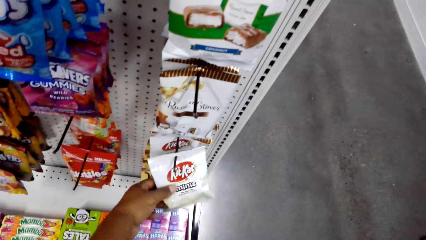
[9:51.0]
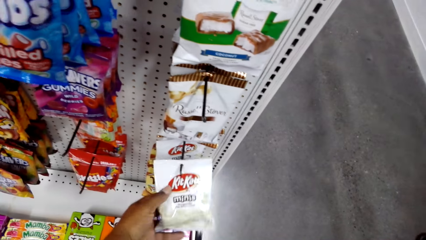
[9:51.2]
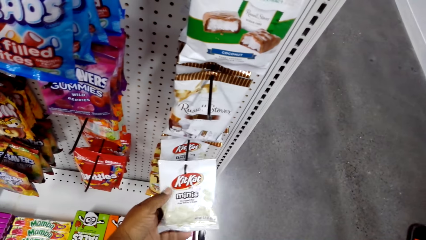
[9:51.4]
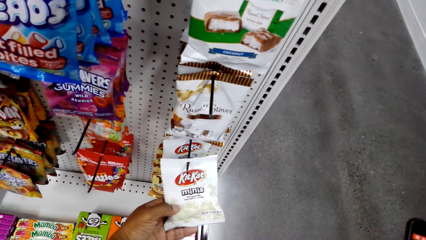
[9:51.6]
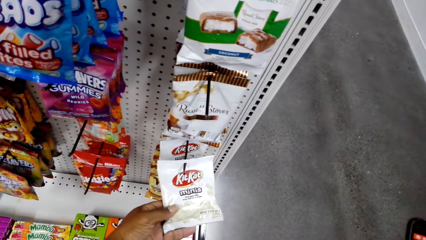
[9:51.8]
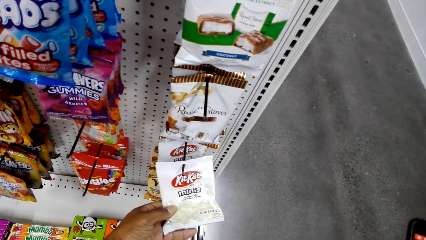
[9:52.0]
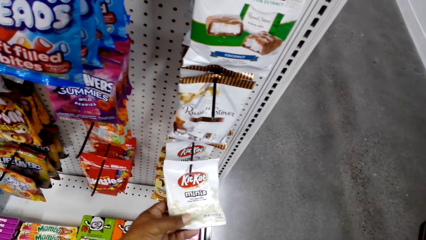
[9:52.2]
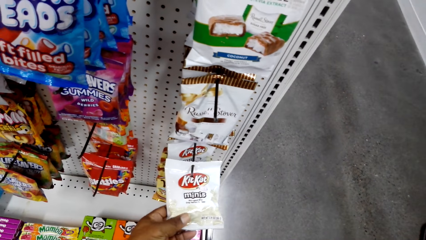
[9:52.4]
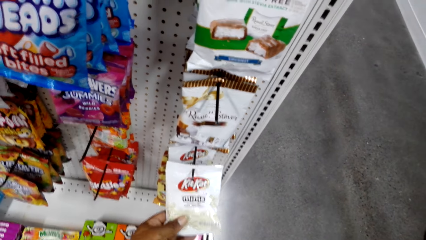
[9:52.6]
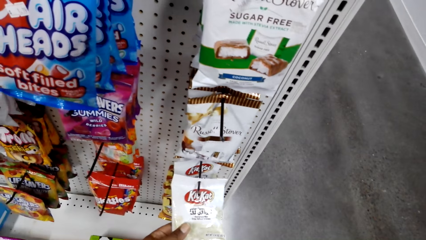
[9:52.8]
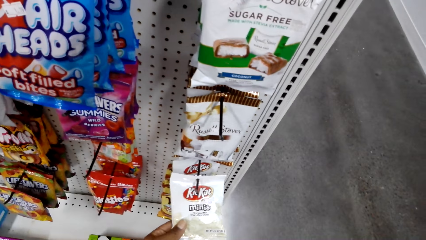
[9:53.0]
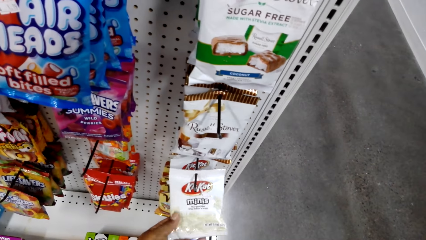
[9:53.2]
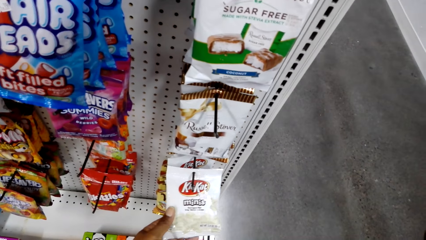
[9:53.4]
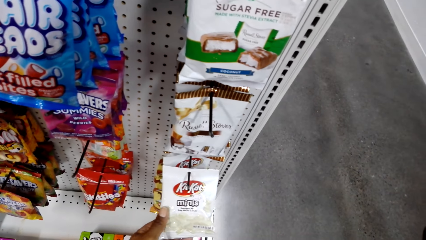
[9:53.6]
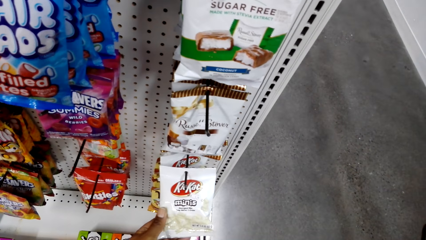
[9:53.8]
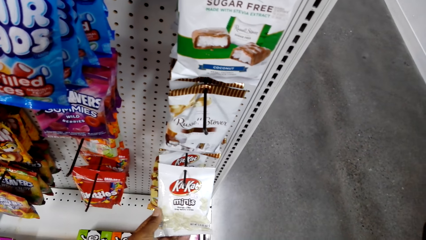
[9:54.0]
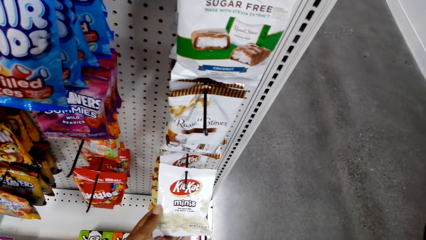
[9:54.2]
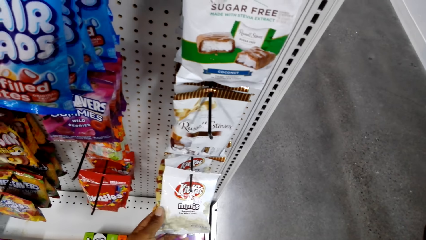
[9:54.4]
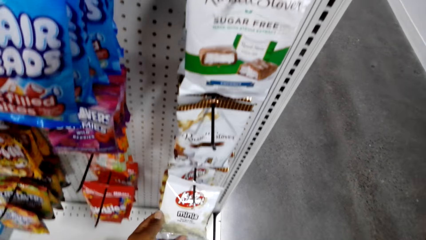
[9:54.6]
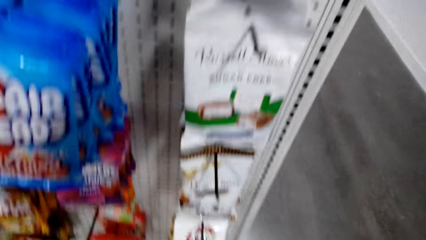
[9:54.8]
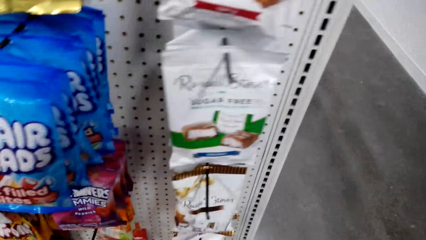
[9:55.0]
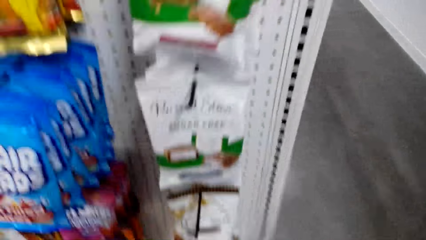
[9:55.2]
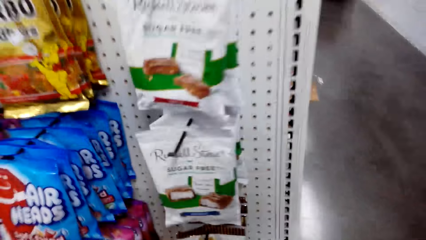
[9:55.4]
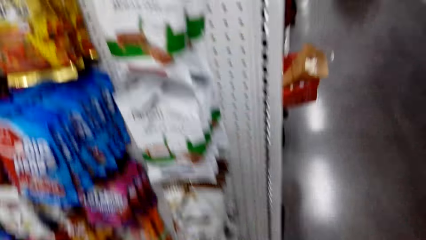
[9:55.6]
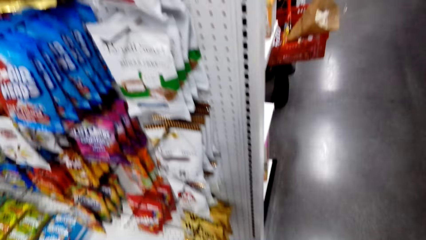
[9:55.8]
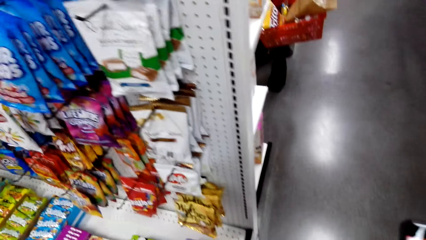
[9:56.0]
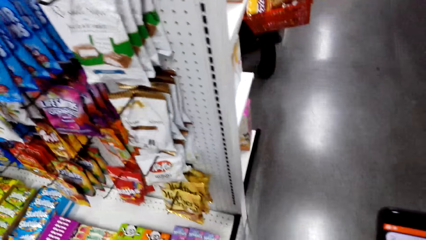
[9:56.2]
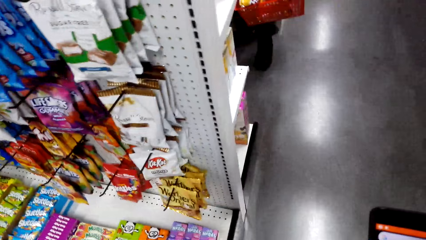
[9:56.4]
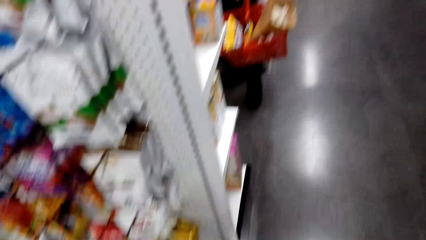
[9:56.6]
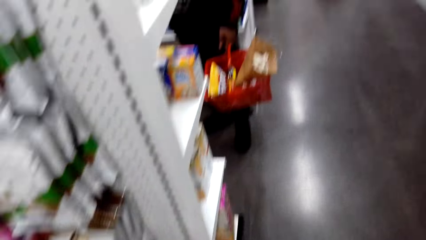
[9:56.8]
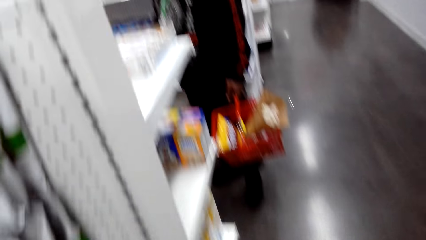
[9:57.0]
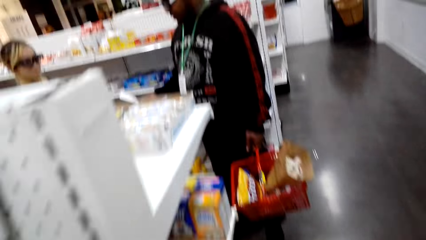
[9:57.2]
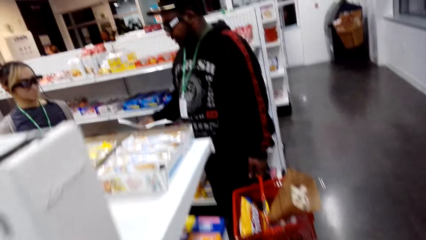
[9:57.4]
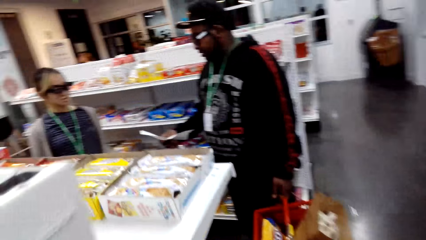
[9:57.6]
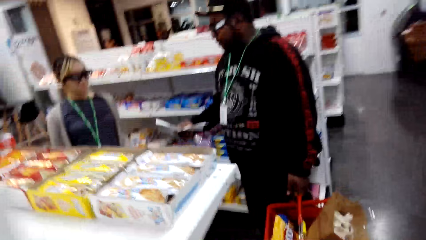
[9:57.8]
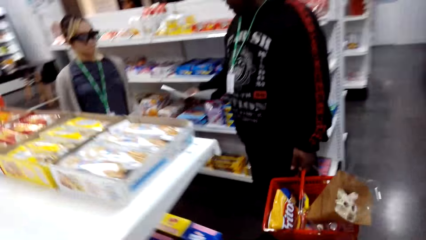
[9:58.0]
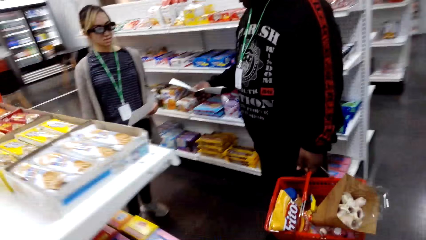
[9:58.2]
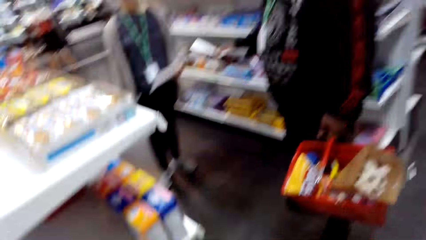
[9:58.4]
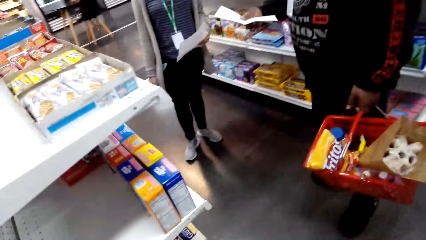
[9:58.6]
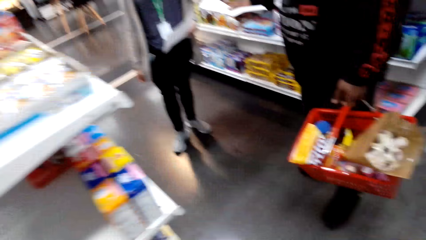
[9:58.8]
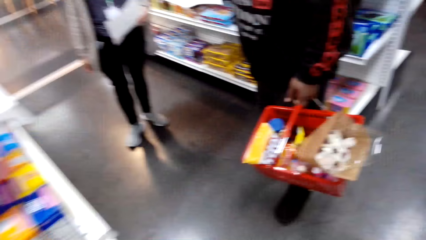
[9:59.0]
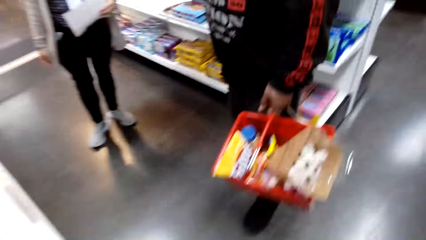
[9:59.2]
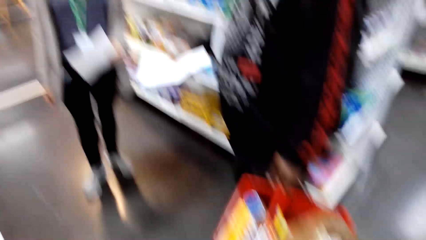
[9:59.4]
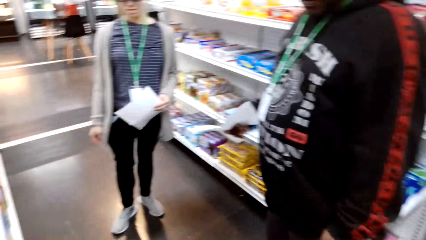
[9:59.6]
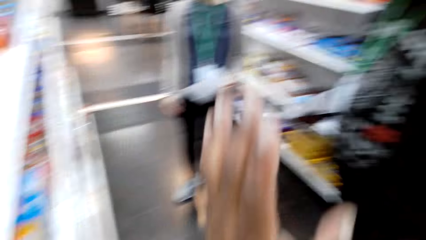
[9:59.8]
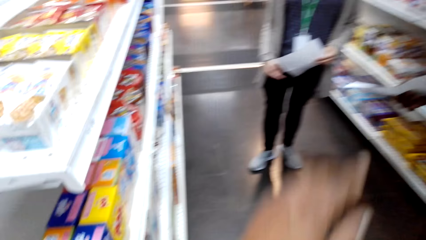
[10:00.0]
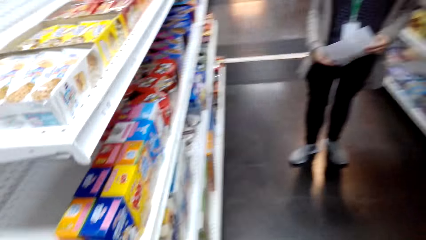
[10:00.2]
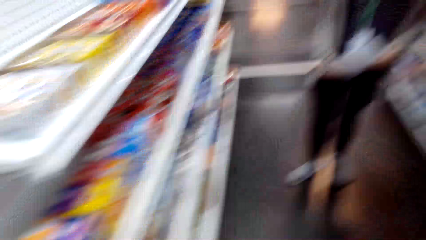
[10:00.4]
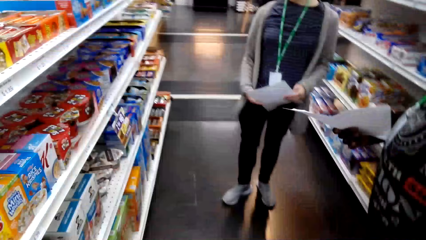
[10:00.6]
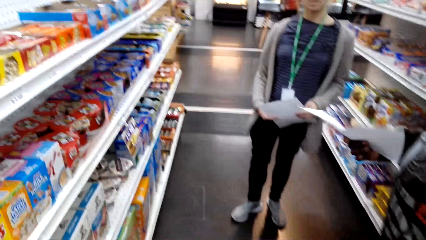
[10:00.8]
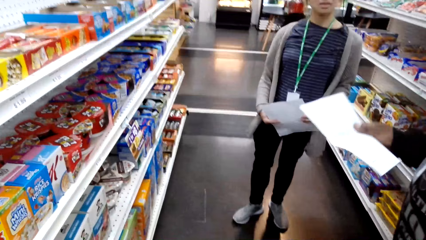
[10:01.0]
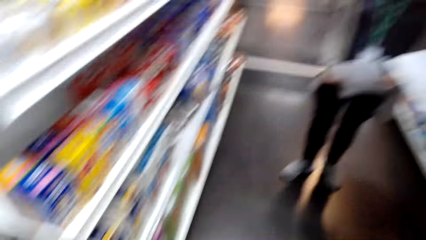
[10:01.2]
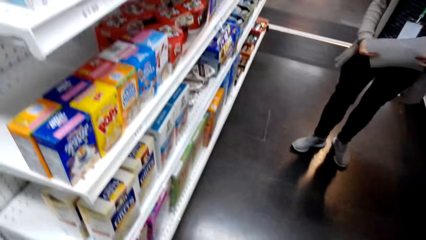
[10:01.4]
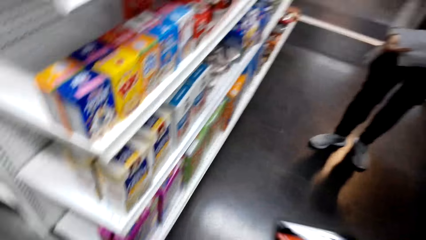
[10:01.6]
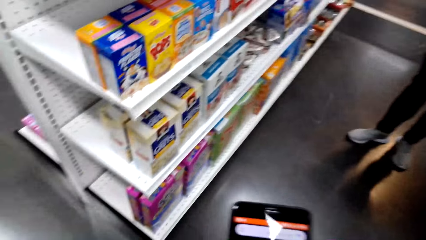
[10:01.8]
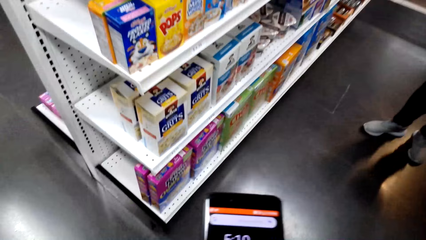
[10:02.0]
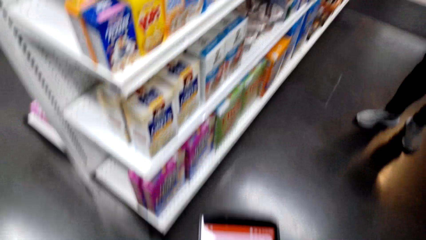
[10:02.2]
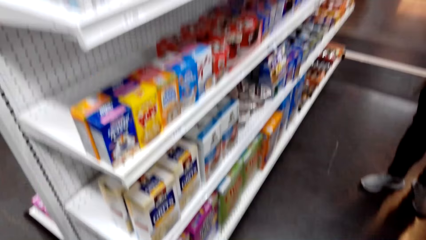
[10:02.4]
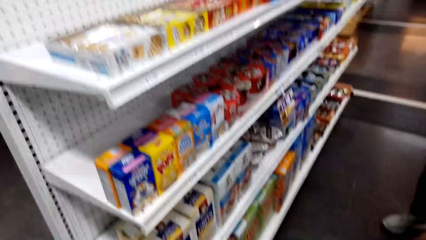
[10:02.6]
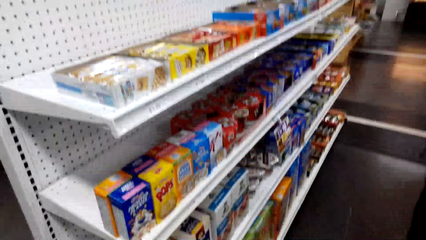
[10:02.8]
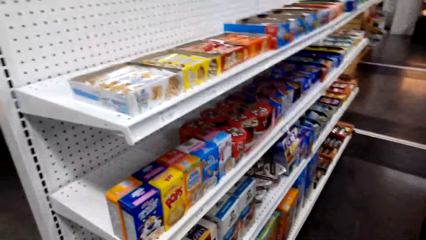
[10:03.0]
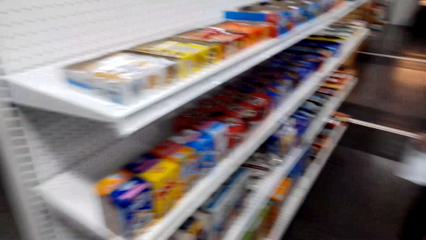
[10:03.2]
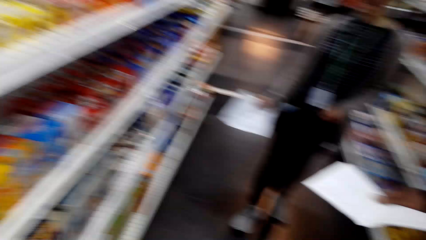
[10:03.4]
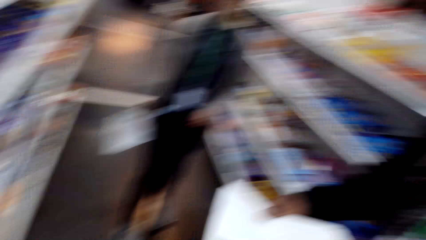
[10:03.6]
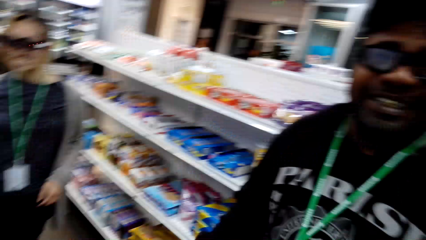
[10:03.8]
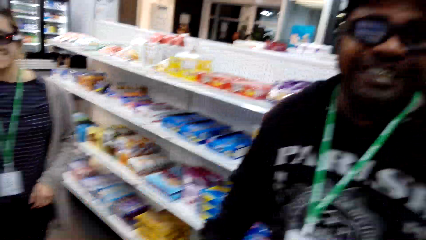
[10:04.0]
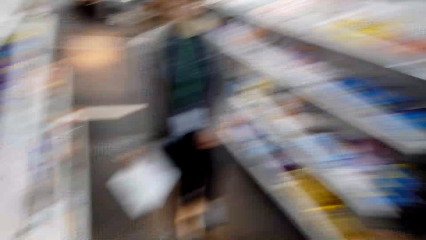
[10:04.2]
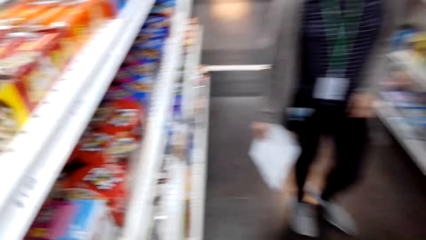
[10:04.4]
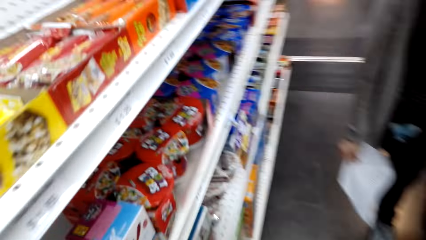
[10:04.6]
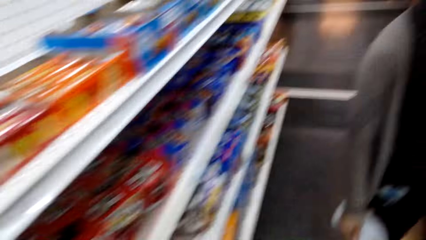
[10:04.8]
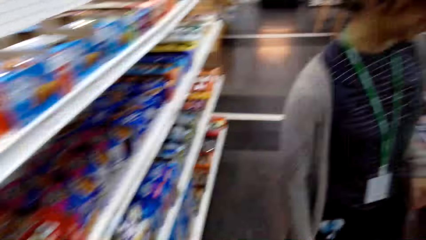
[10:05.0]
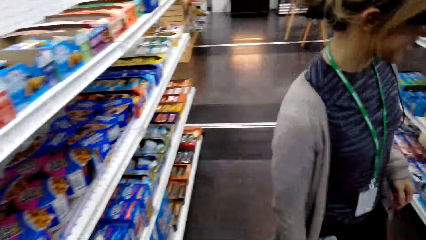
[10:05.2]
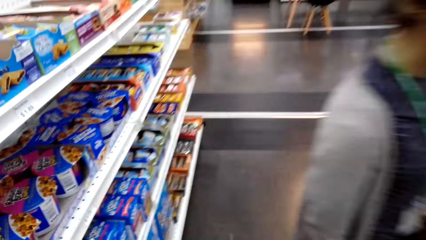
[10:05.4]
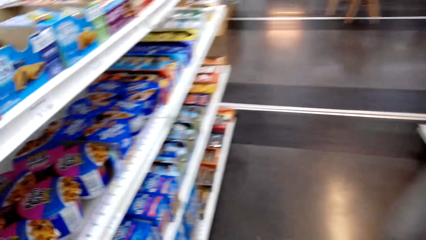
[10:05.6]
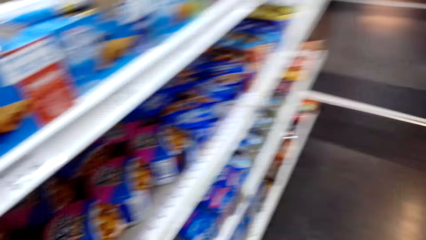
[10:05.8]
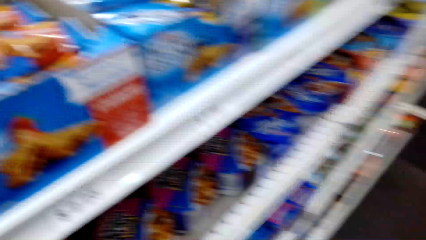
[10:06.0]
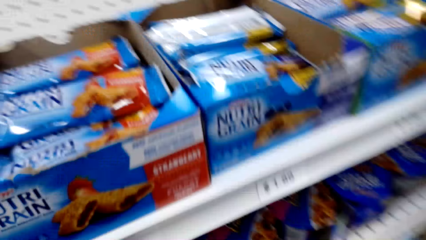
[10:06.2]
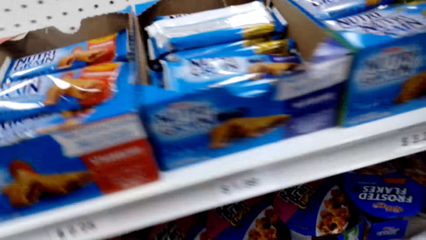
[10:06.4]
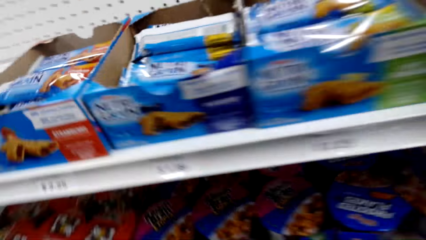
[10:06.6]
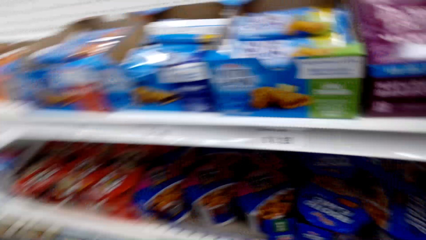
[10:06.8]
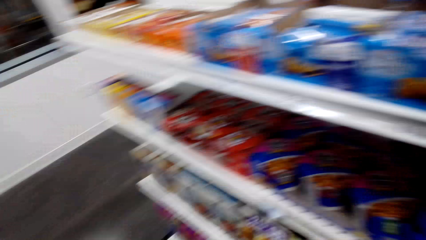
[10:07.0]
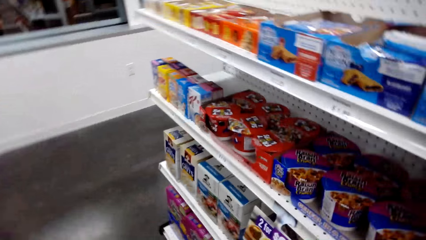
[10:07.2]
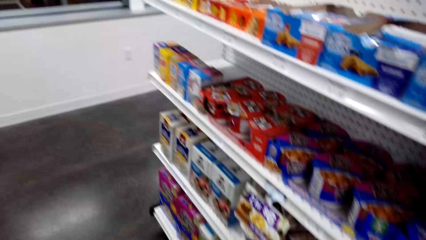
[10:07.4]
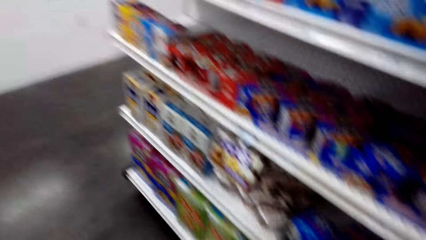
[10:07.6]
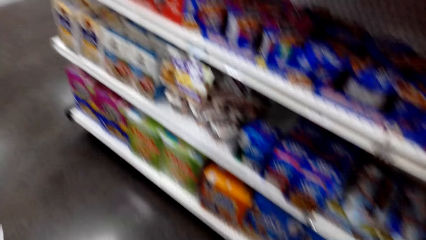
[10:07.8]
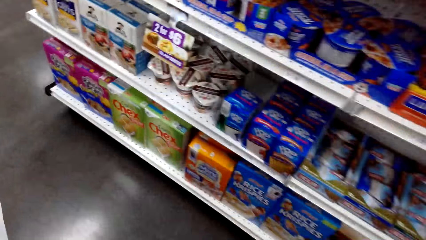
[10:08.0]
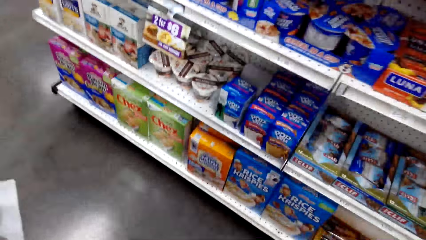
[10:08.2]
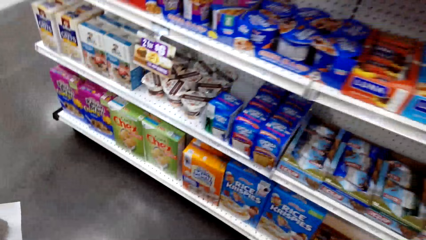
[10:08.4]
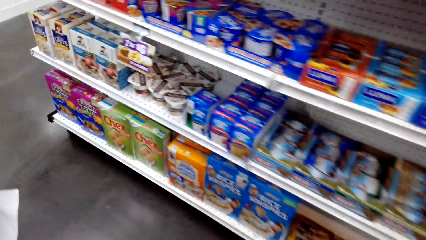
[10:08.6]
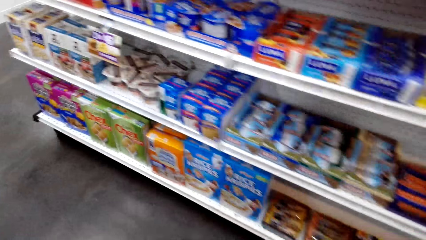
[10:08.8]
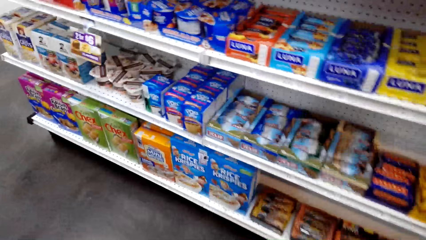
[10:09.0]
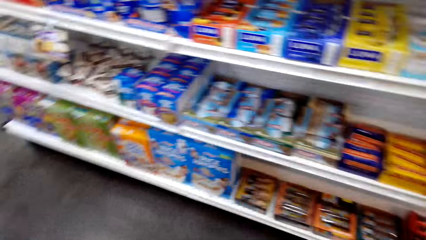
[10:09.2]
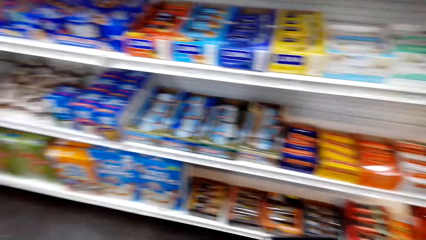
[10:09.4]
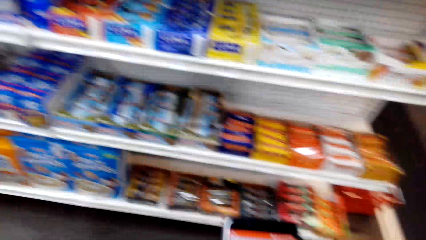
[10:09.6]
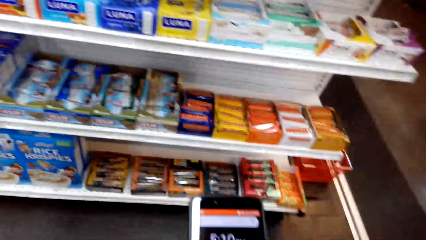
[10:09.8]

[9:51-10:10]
The camera wearer checks a packet of chocolate. They walk around the store. They scroll the phone. They look around the shelf. They walk around the store and look around the shelf.
